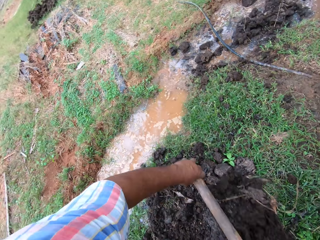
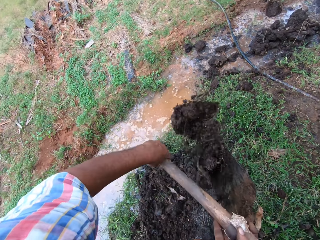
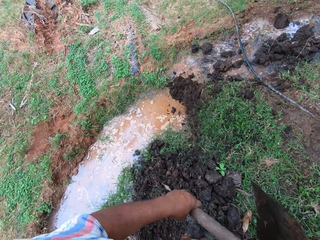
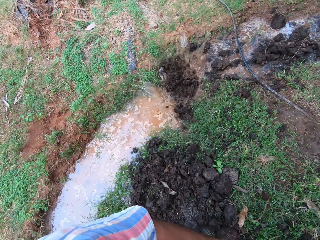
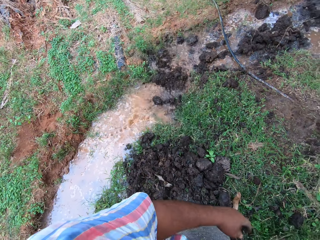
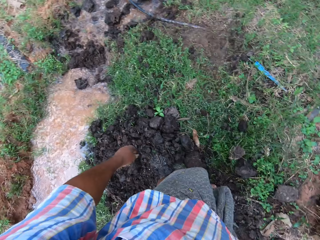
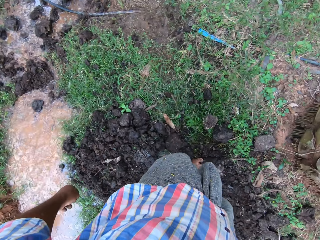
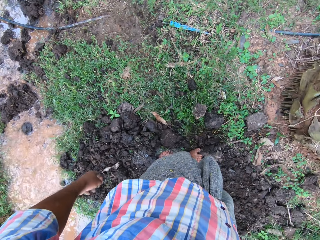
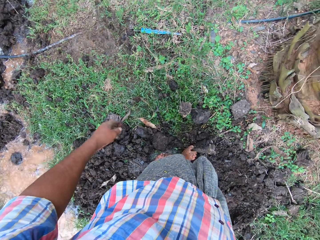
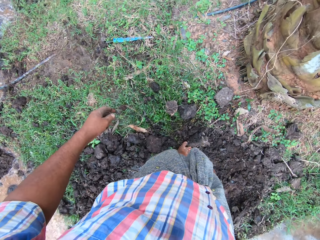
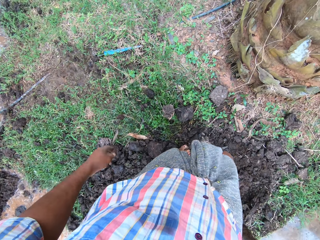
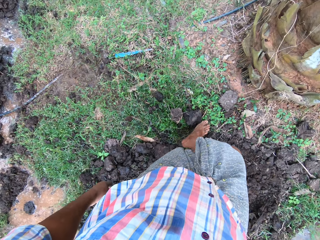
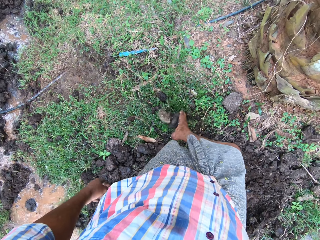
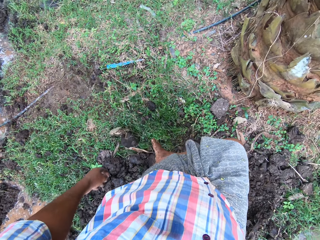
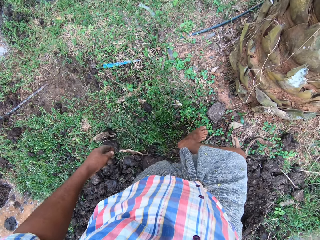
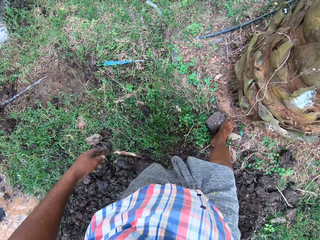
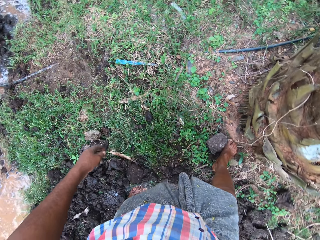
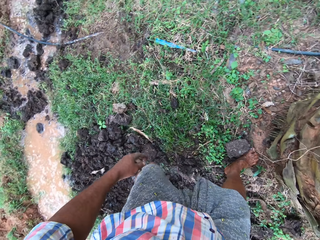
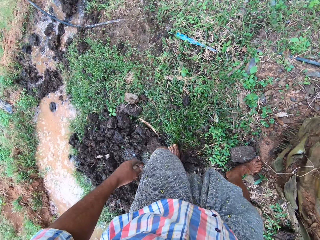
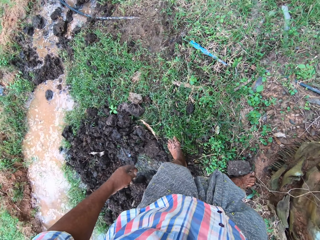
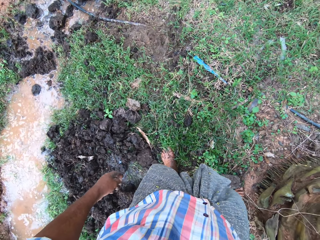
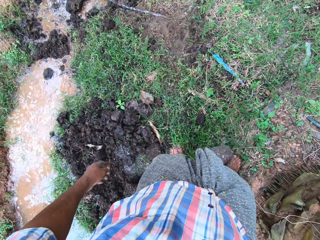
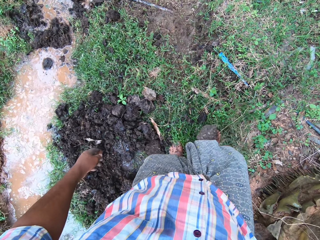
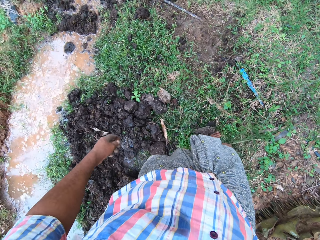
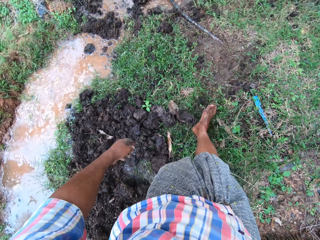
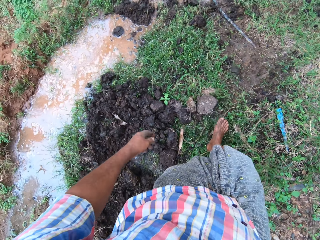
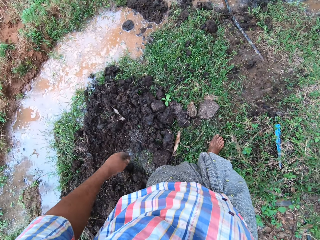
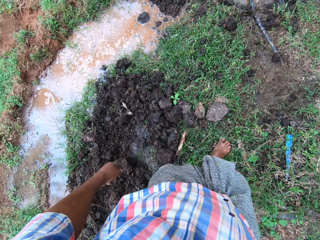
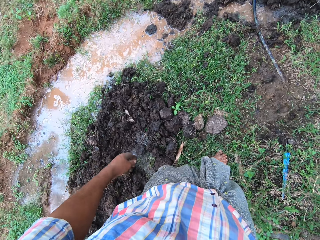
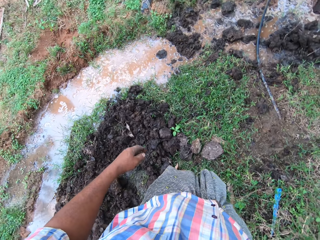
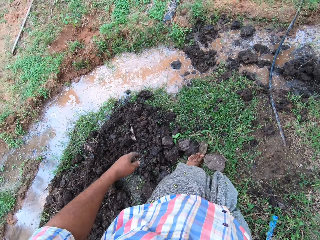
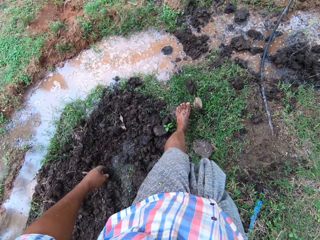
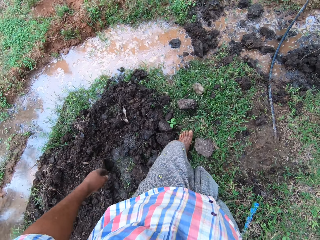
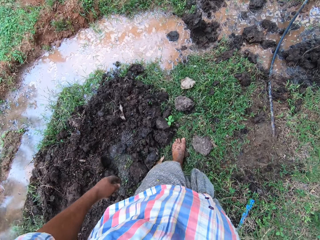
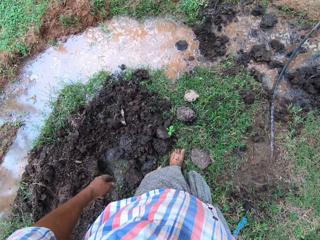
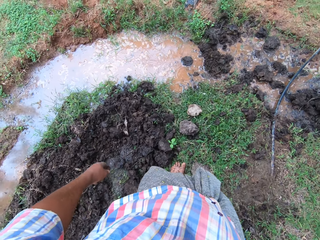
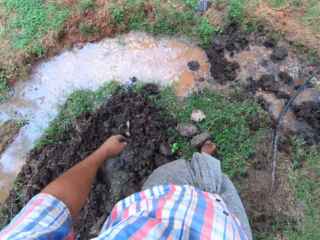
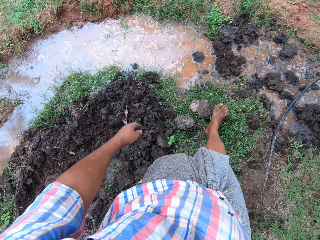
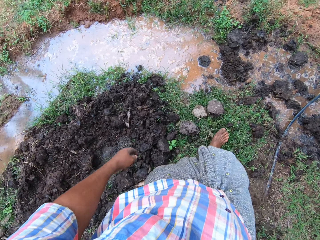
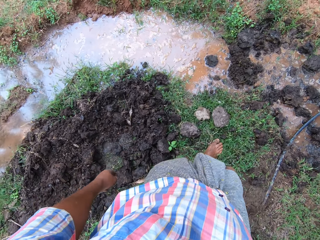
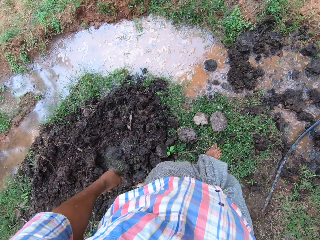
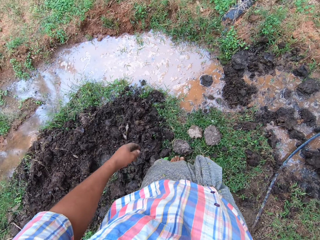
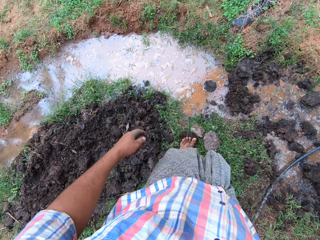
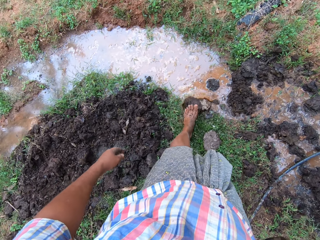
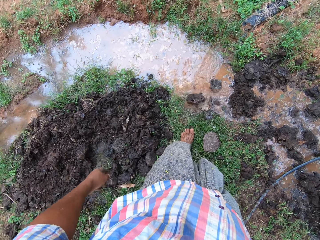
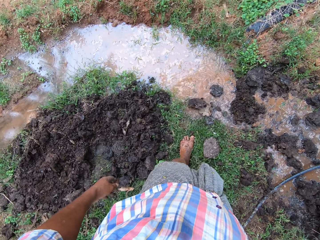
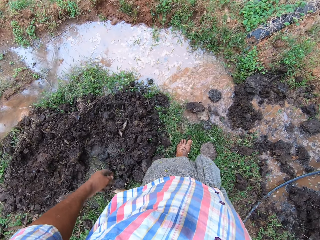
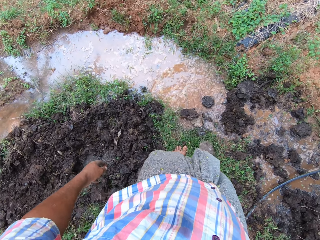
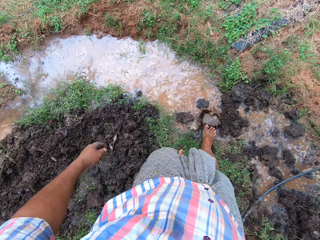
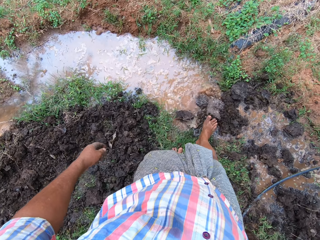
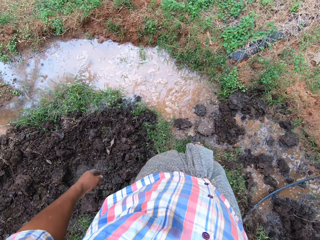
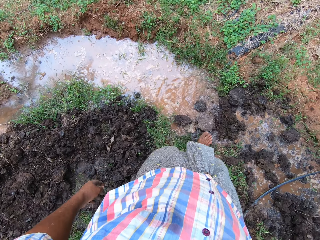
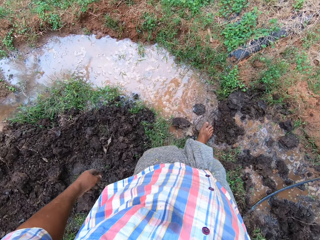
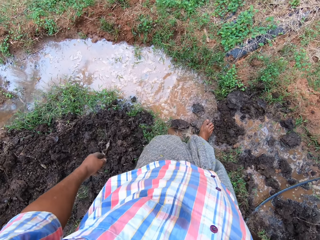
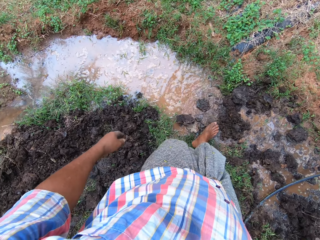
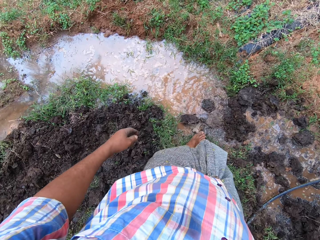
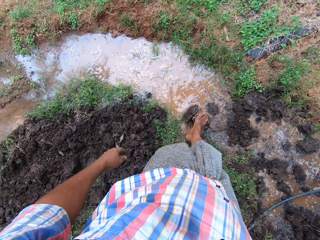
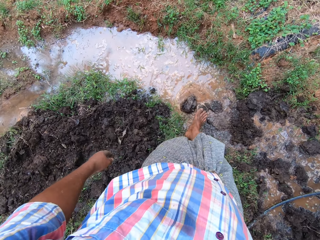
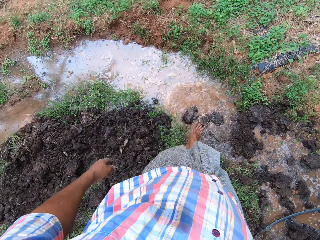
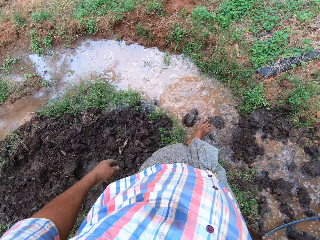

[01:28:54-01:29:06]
The camera wearer pours the soil in the water. He moves the soil in the water with his leg. He kicks the manure with his feet.

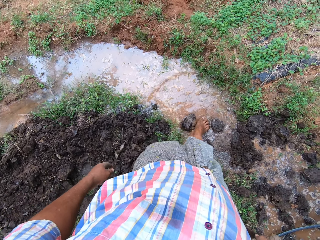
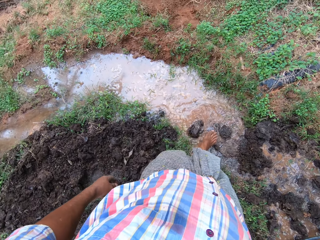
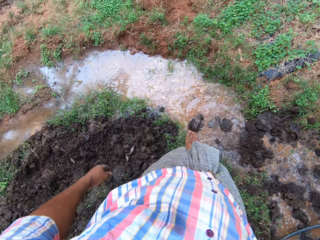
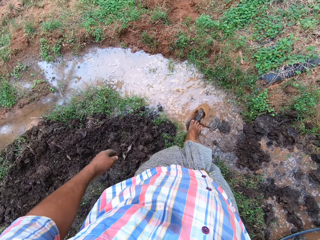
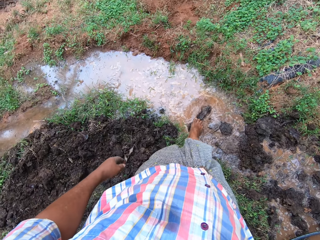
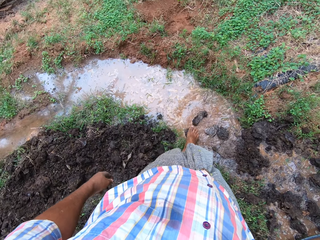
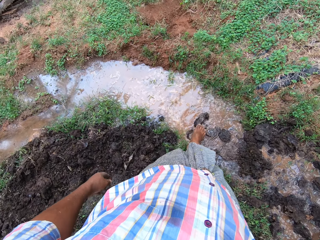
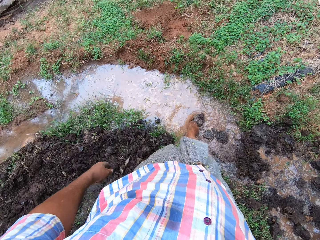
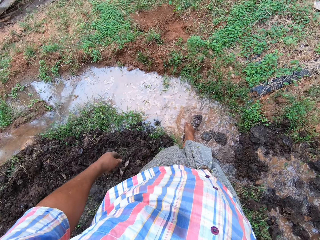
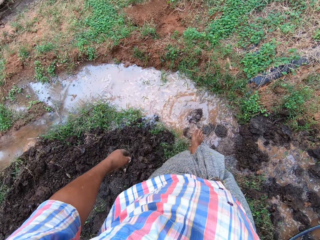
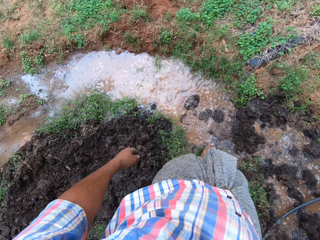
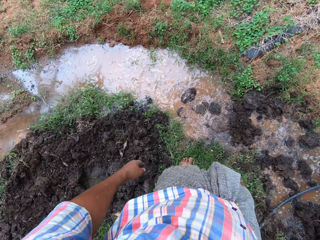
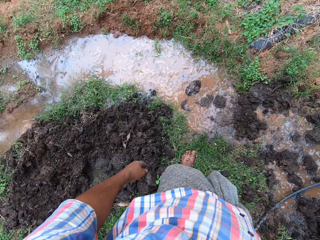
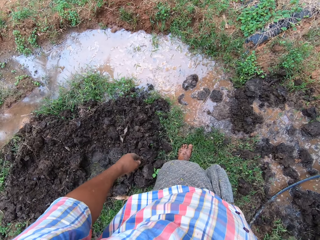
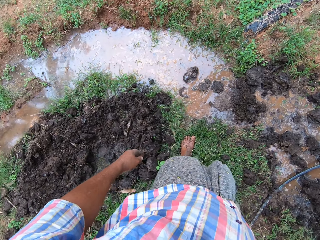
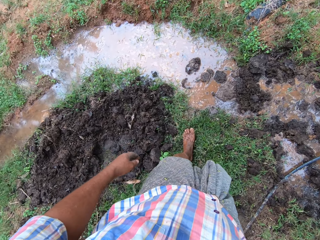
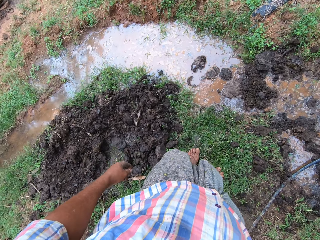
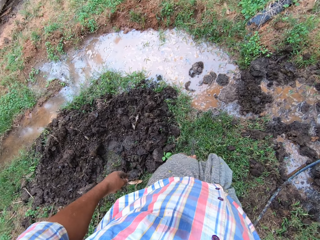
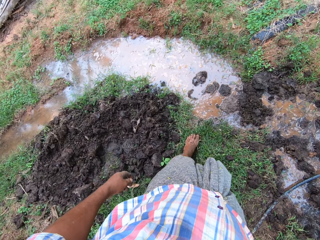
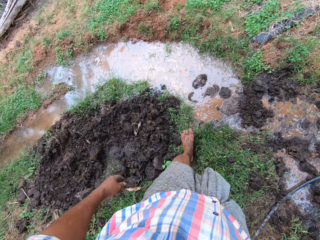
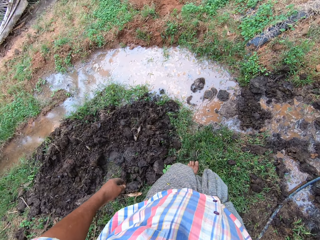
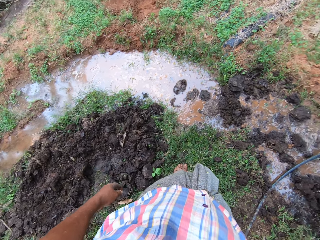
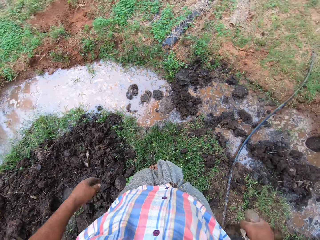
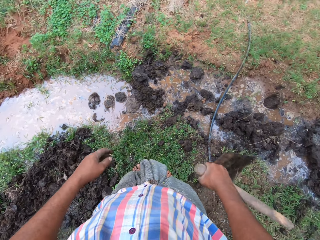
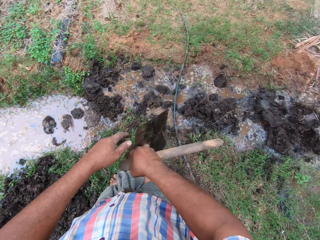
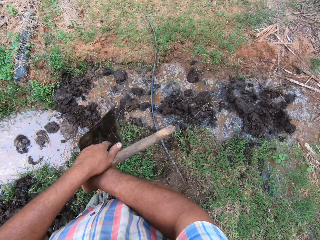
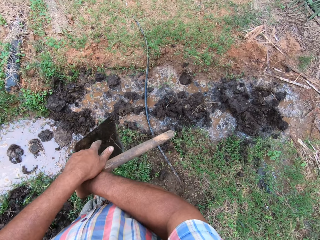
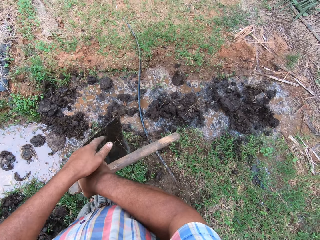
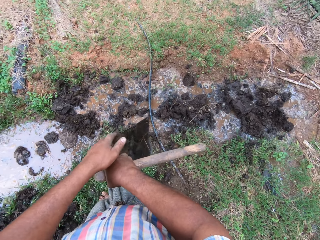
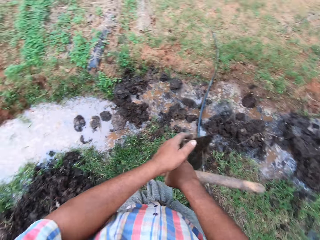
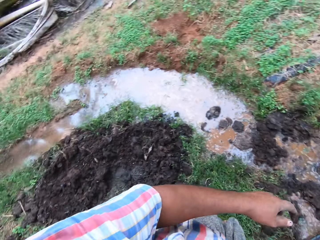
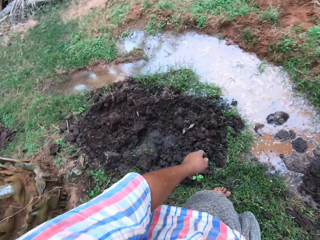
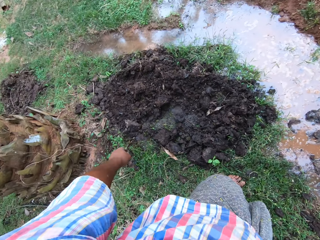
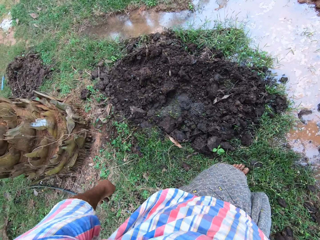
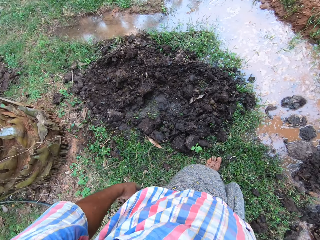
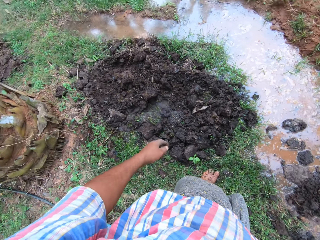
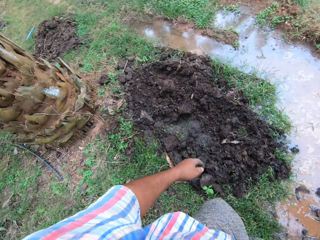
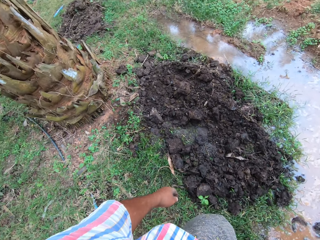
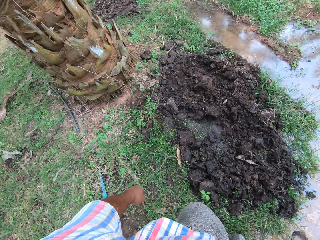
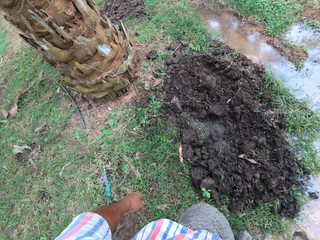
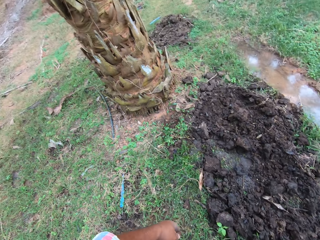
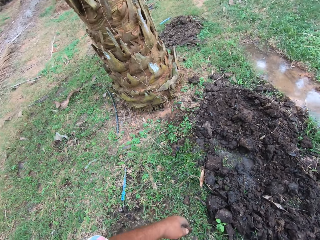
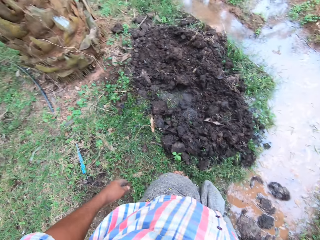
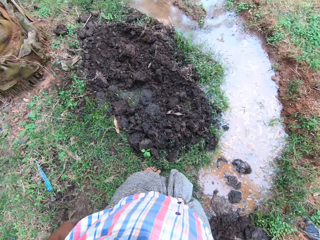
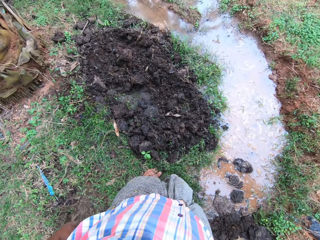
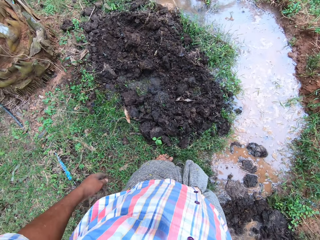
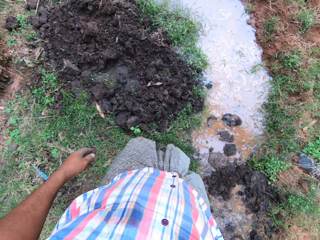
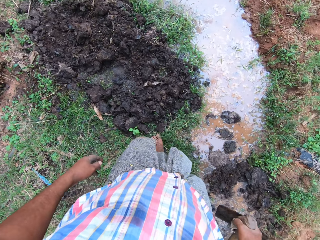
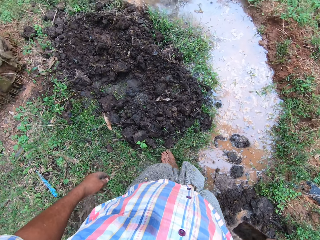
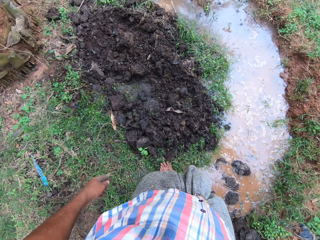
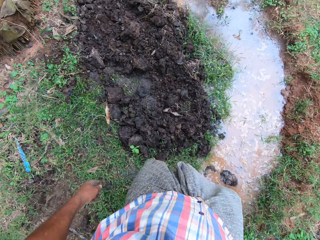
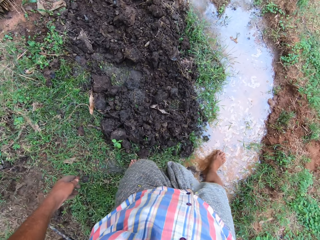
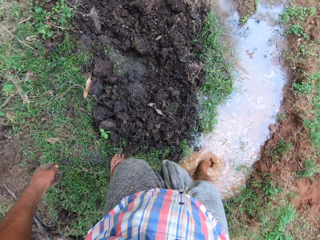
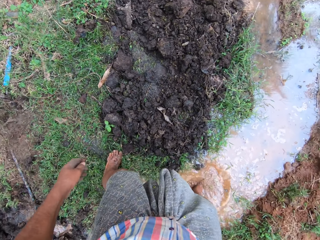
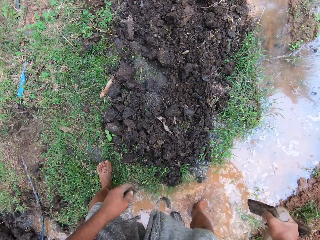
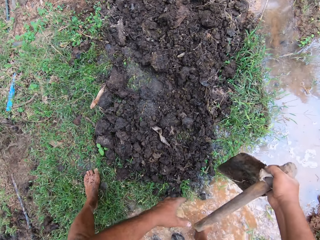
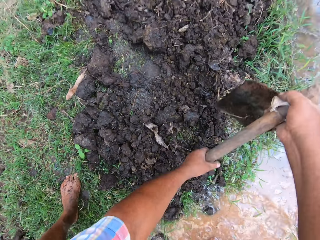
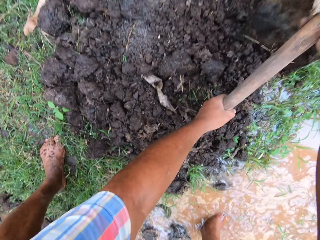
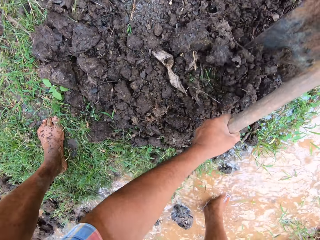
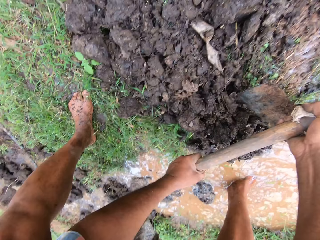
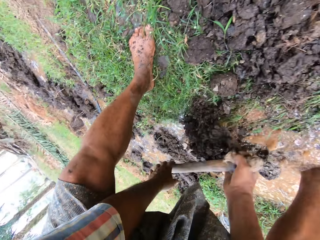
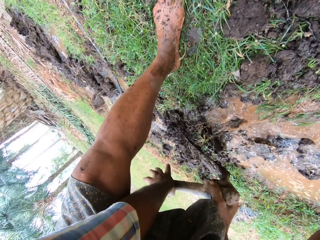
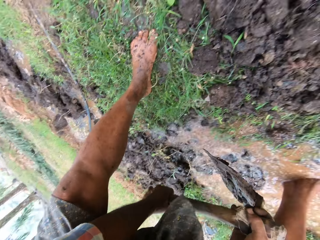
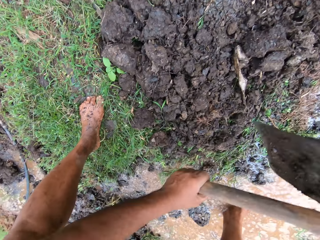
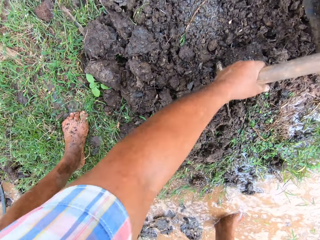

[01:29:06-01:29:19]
The camera wearer scratches his right hand. He steps in water. He digs with the hoe.
